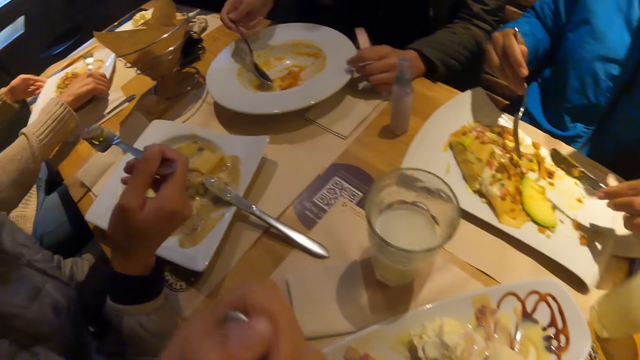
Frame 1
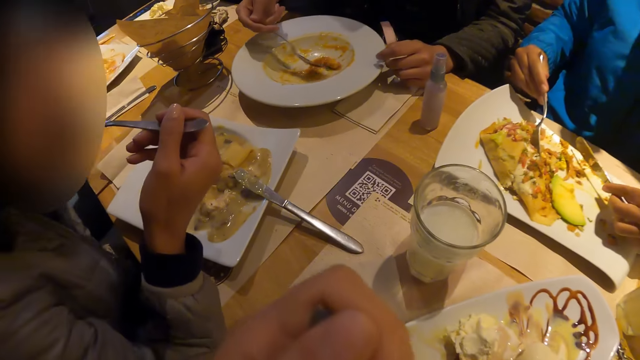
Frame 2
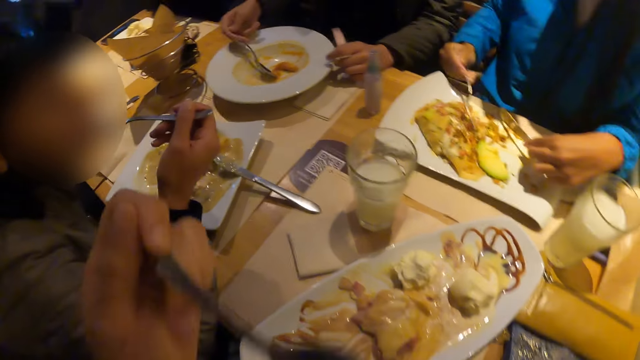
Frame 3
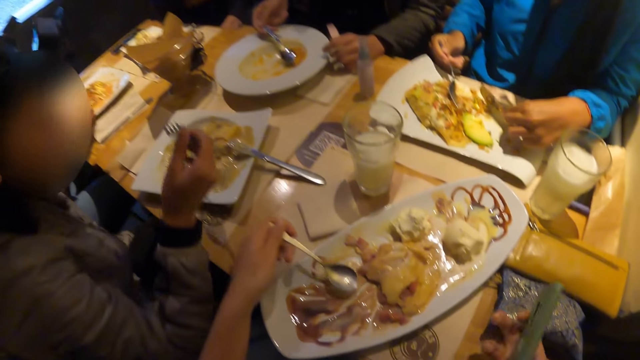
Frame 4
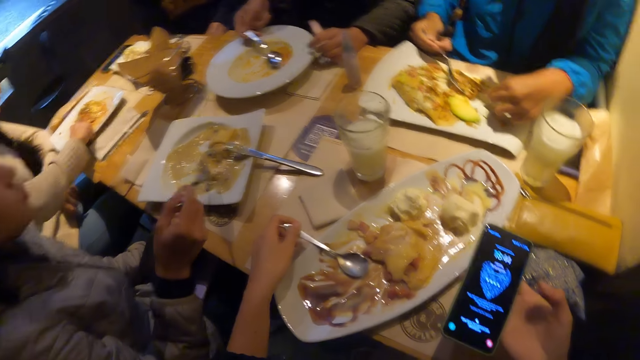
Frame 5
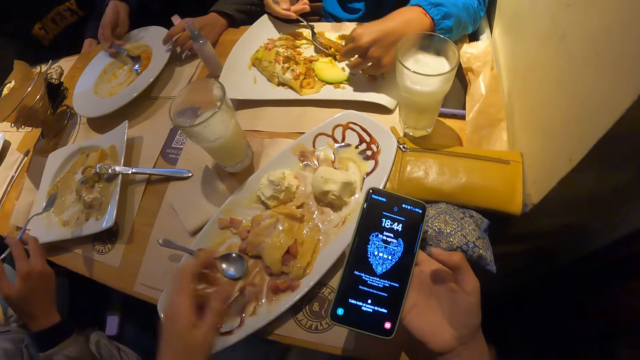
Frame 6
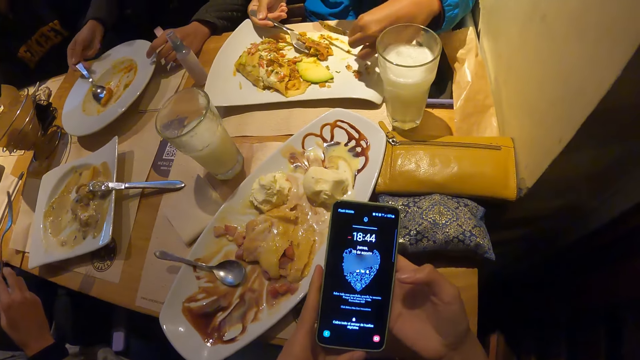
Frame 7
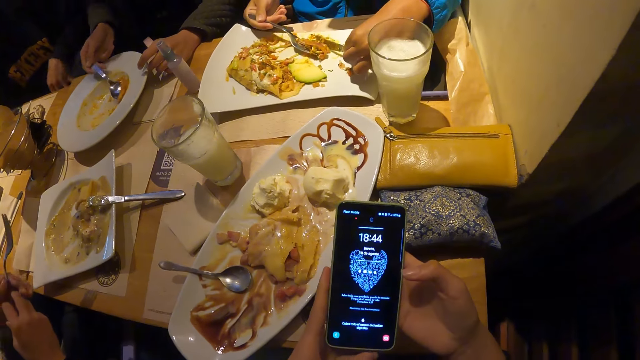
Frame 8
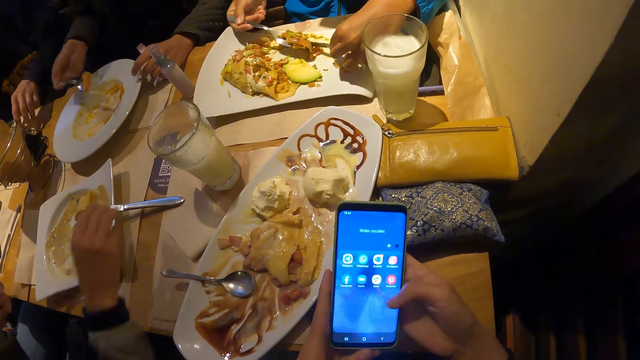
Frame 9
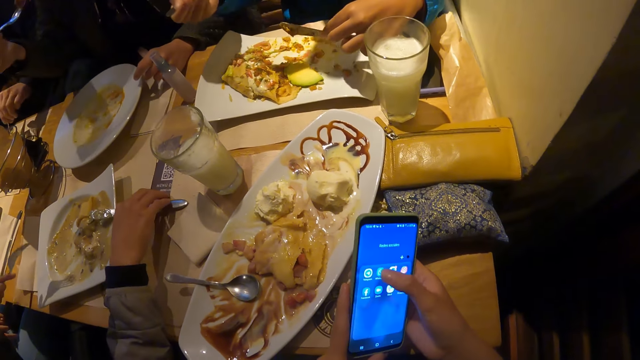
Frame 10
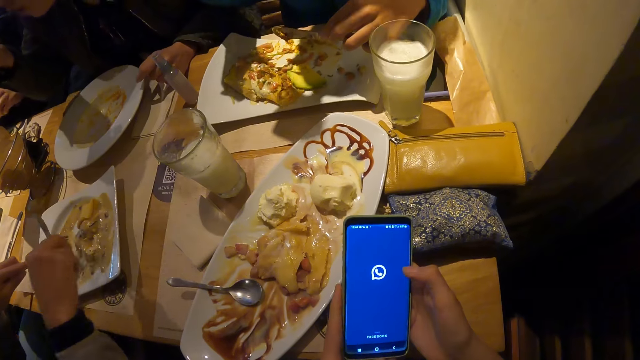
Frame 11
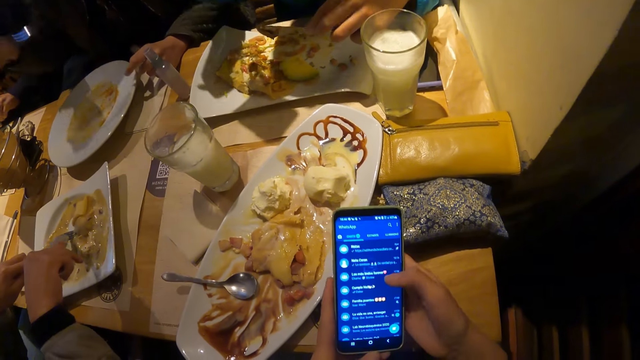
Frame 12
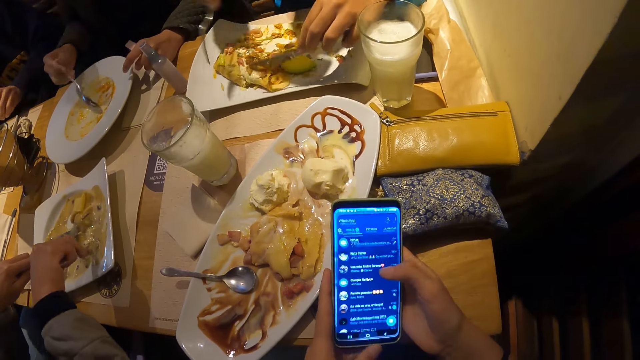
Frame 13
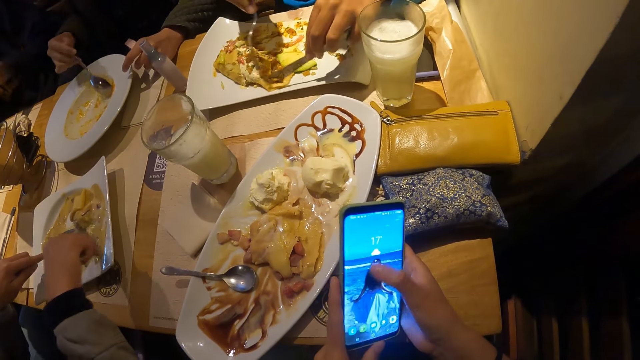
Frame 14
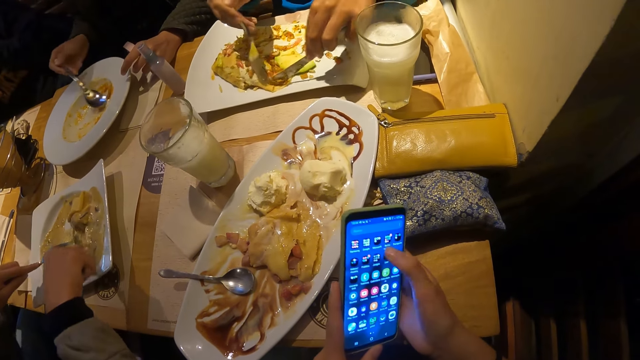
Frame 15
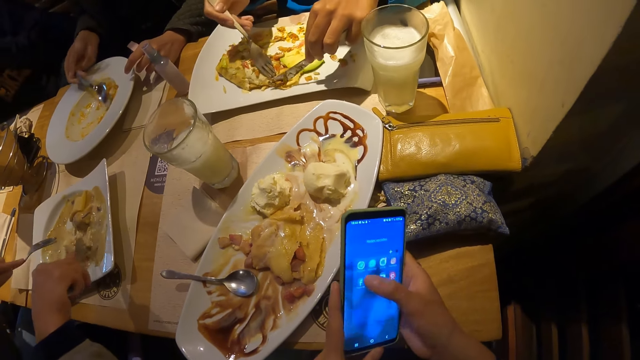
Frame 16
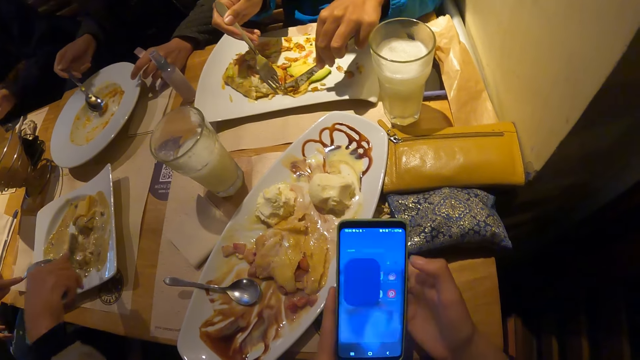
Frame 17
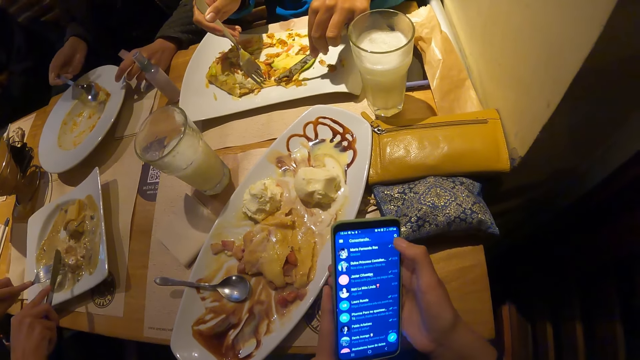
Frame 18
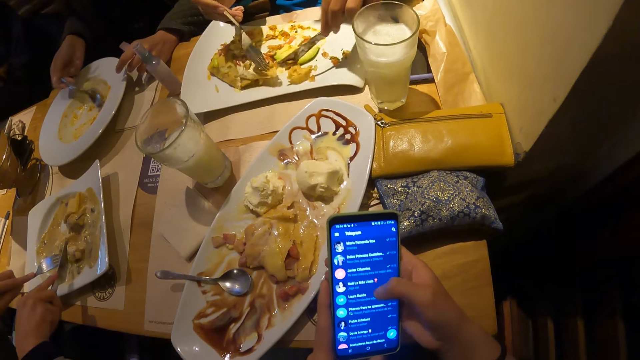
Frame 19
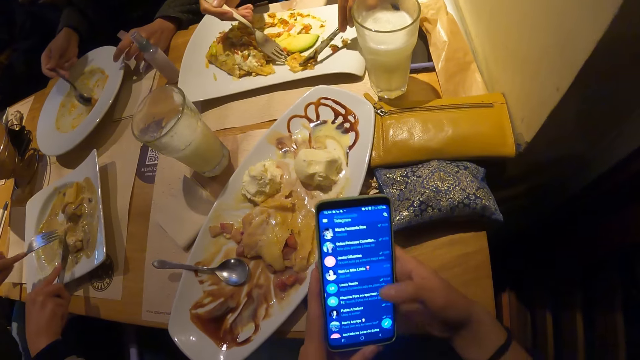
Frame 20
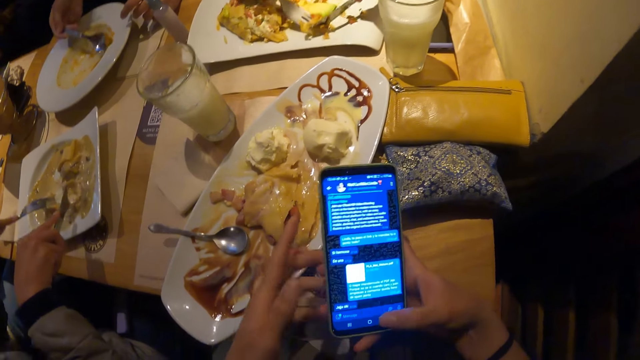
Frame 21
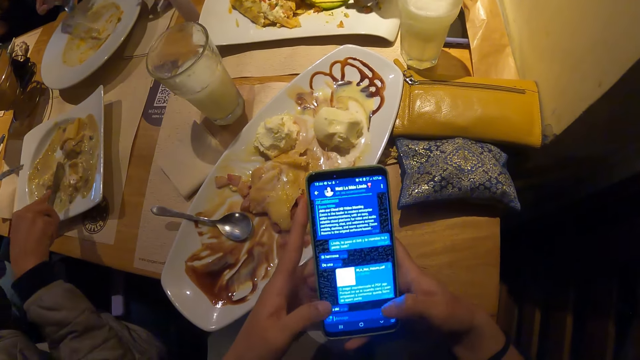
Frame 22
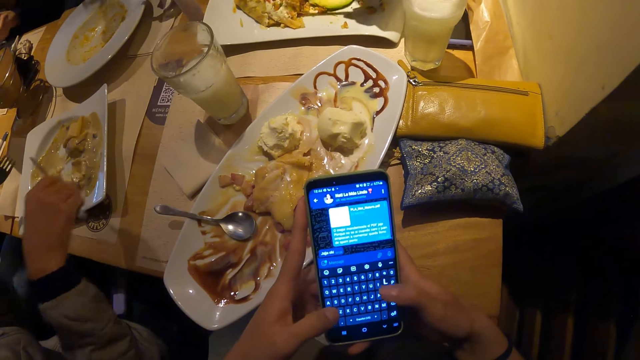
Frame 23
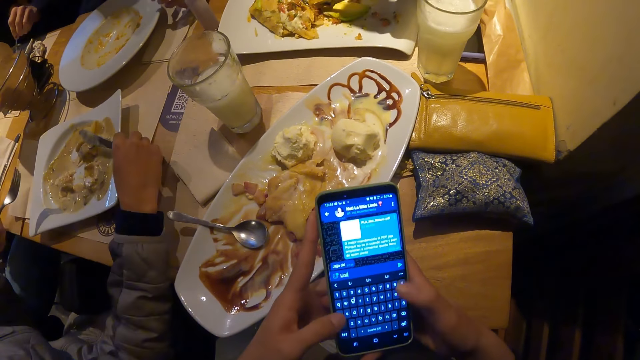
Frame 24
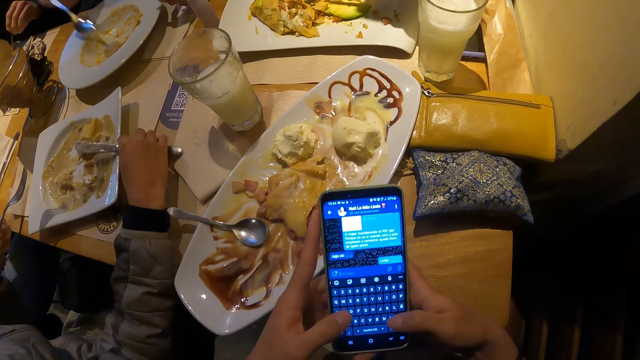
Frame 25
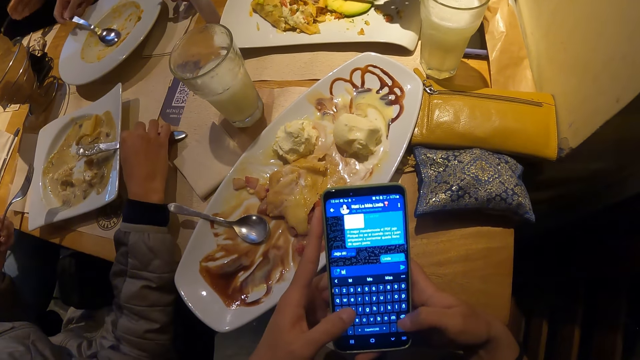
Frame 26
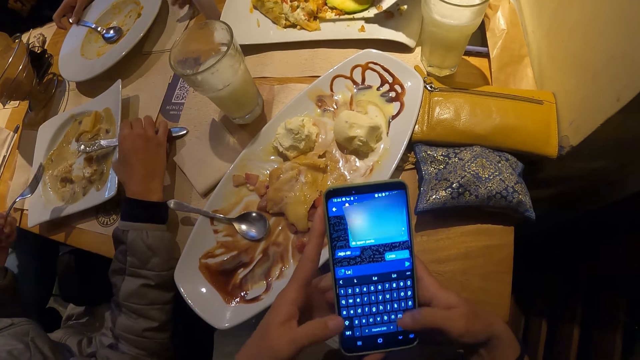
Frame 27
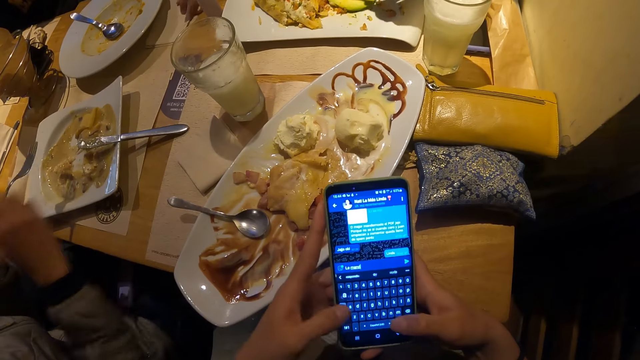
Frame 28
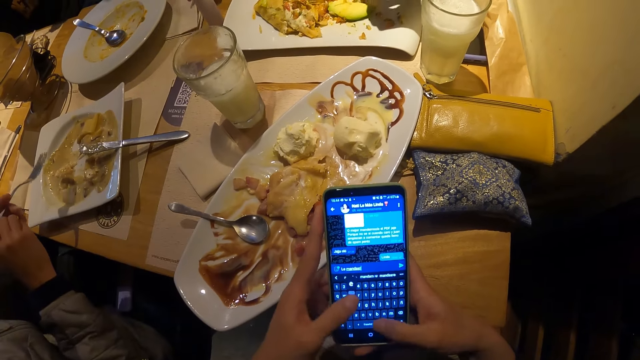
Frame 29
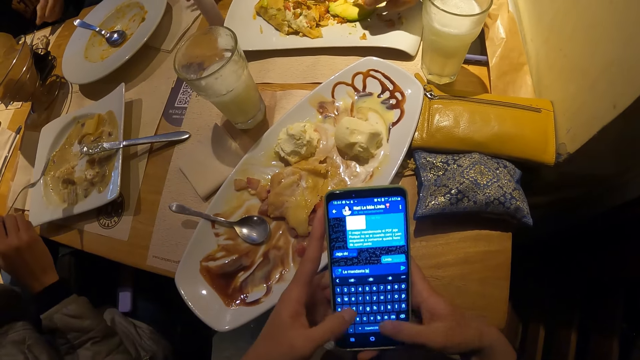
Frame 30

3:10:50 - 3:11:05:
The camera wearer eats ice cream on the plate with the spoon in his left hand. He turns the phone. He presses the phone with both hands. He stares at the phone. He holds the phone. He scrolls the phone repeatedly. He types on the phone.

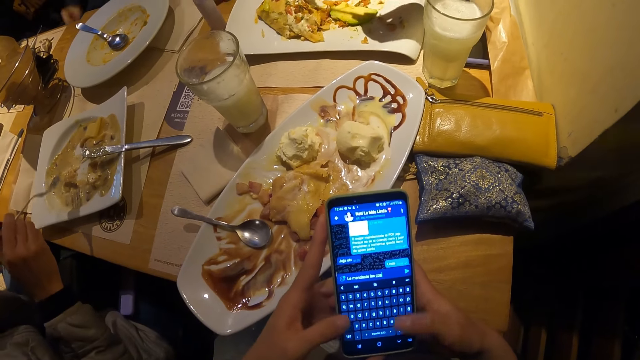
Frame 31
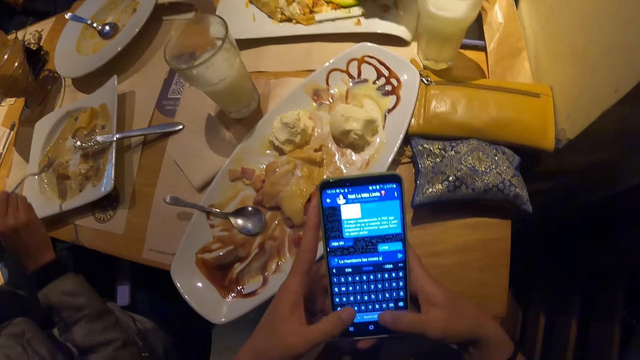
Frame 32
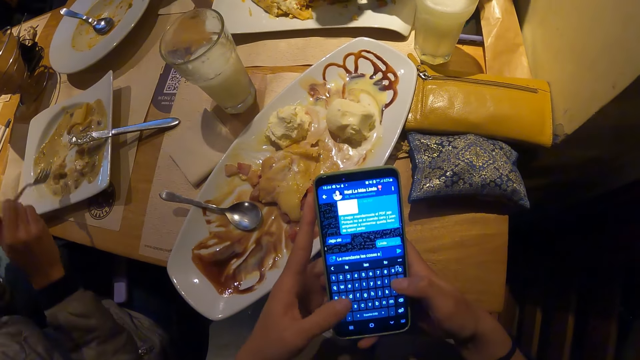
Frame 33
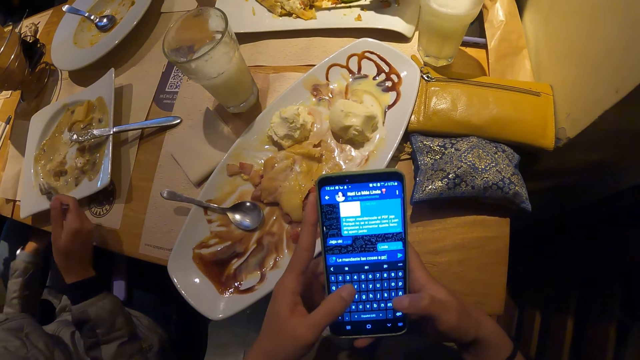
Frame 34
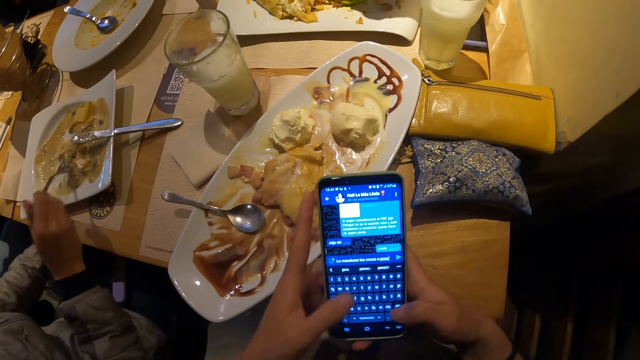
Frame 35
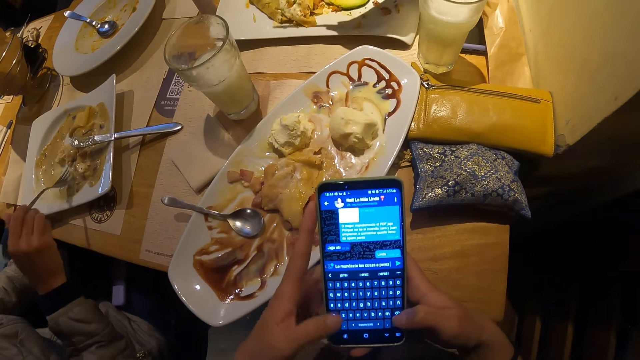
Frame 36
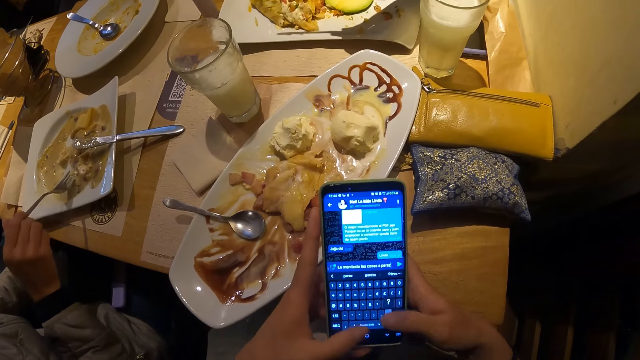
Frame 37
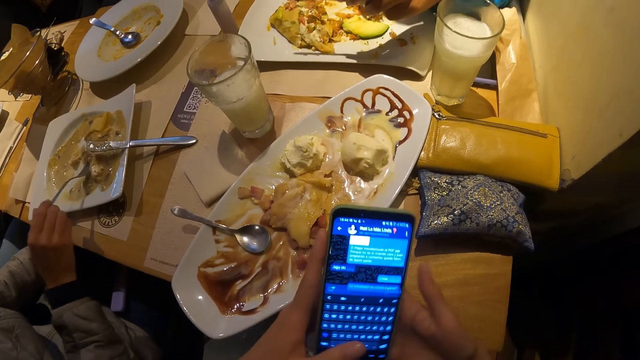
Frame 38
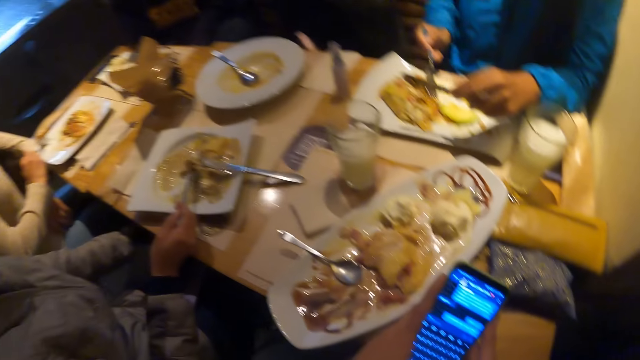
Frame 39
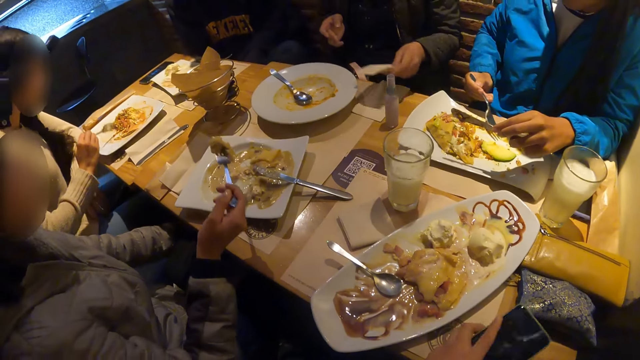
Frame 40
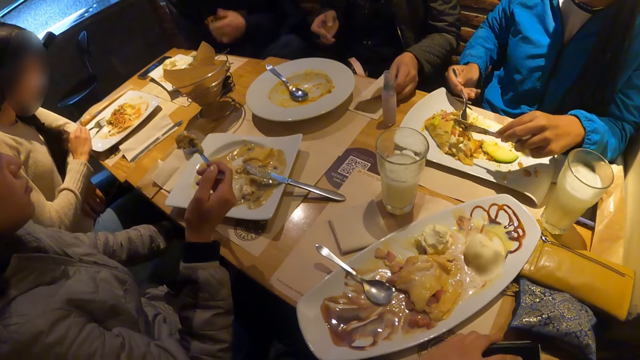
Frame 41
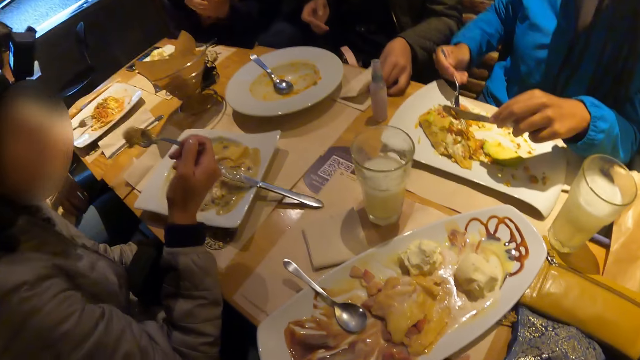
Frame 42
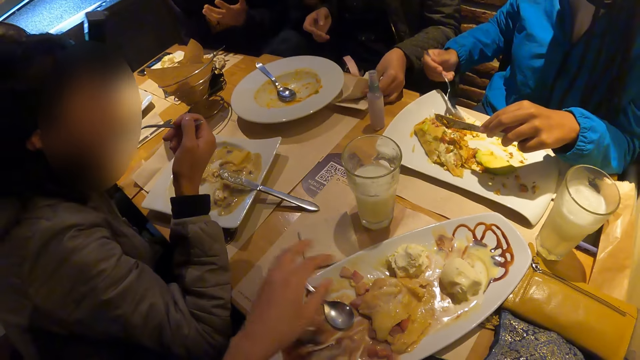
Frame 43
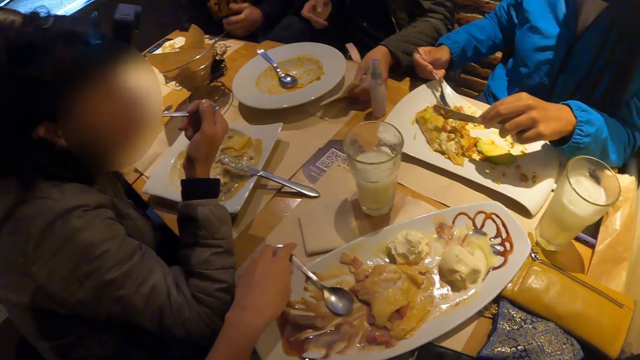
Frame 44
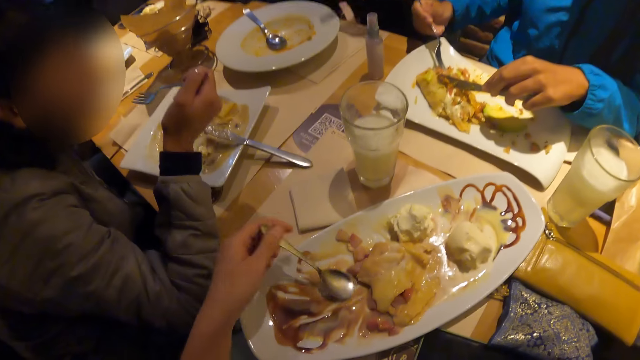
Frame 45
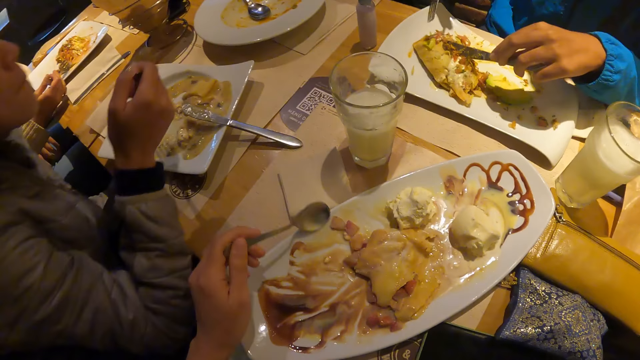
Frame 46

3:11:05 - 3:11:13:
The camera wearer types on the phone. He presses the phone. He drops the phone in his right hand on the table. A woman eats crepe in the plate with the fork in her right hand. The camera wearer picks up a spoon.
